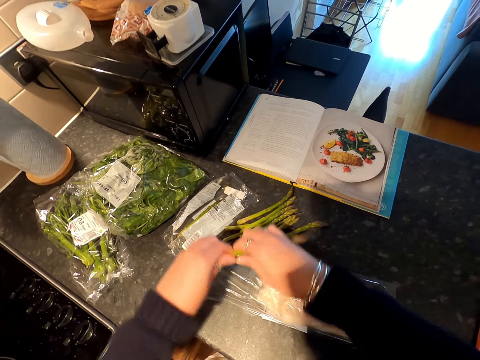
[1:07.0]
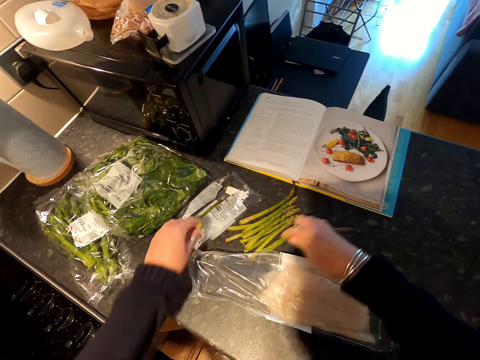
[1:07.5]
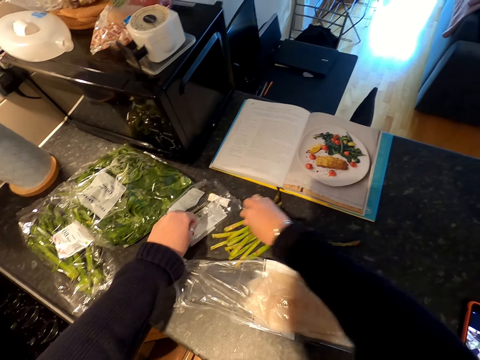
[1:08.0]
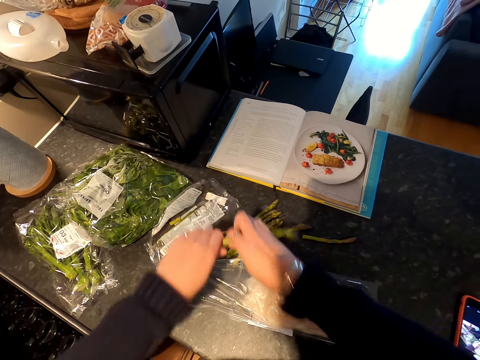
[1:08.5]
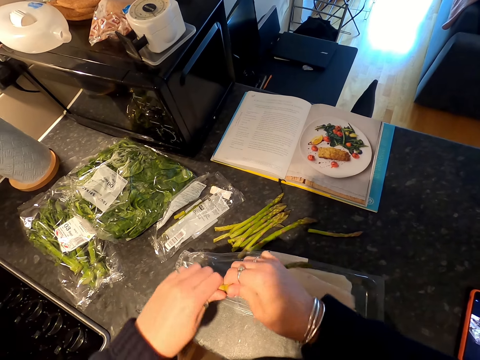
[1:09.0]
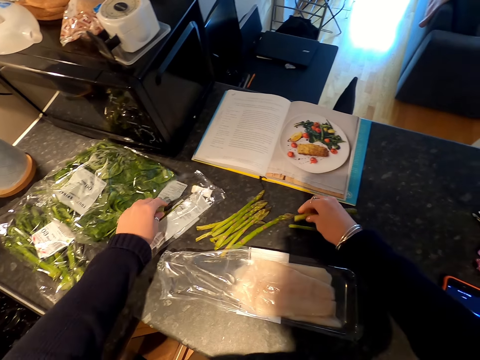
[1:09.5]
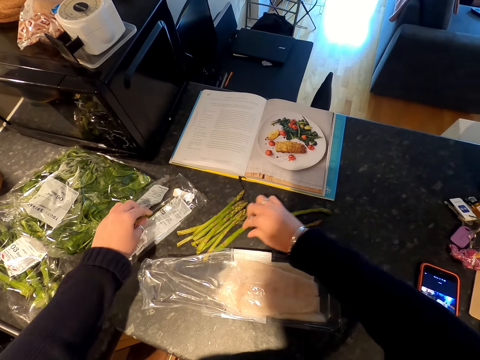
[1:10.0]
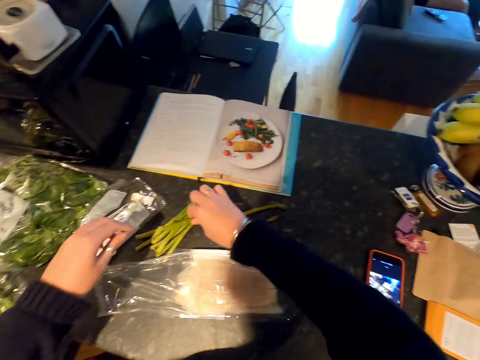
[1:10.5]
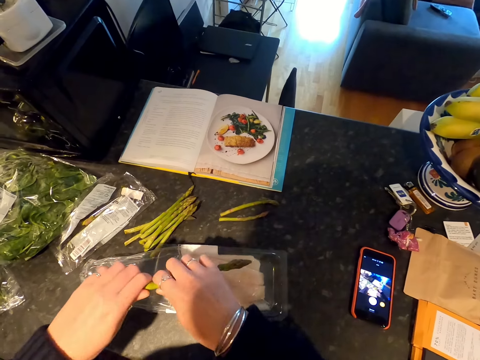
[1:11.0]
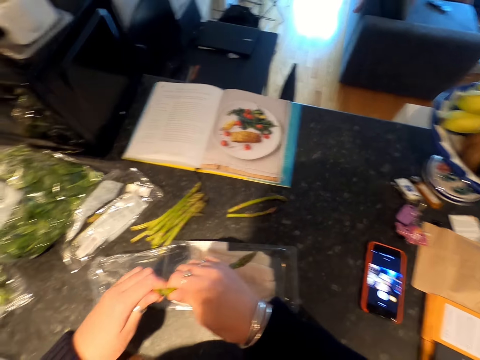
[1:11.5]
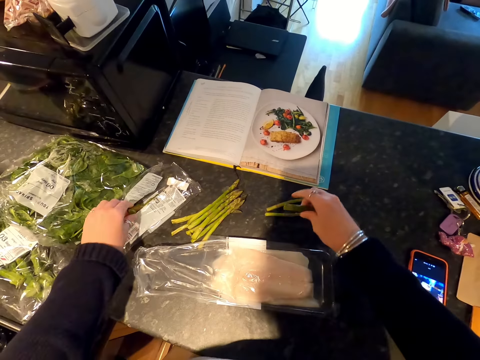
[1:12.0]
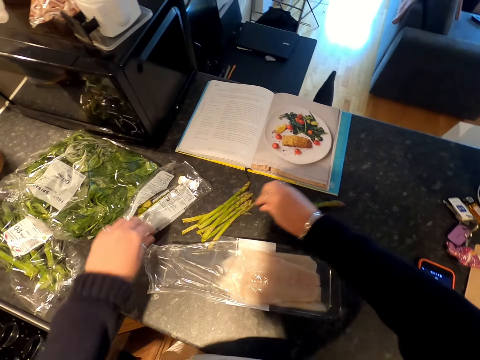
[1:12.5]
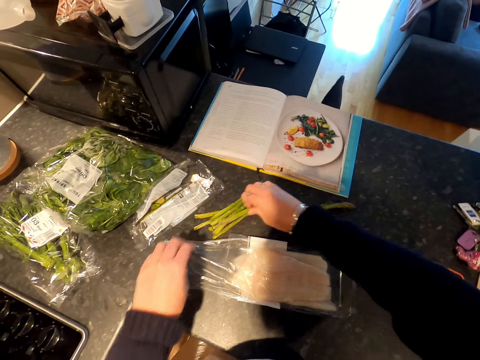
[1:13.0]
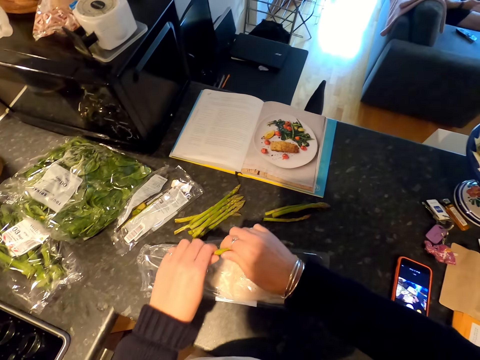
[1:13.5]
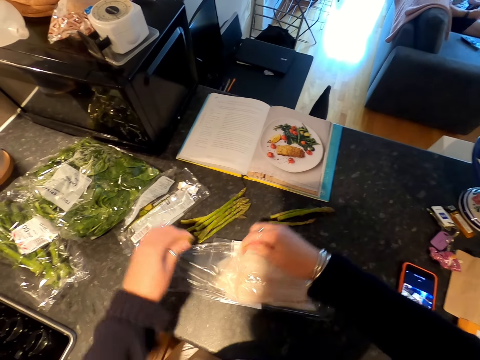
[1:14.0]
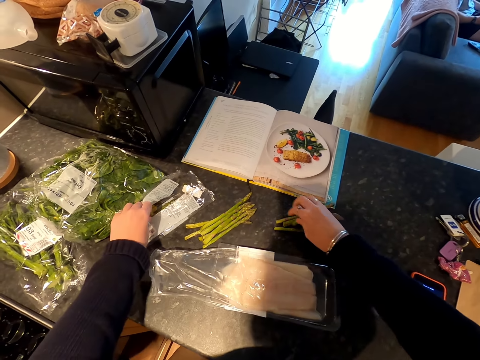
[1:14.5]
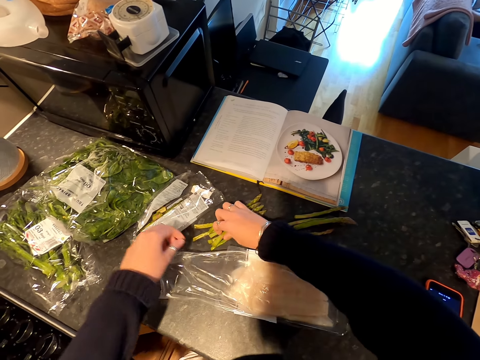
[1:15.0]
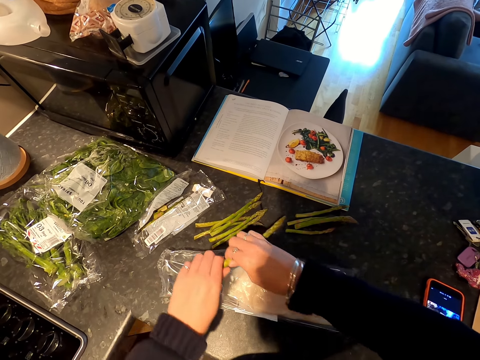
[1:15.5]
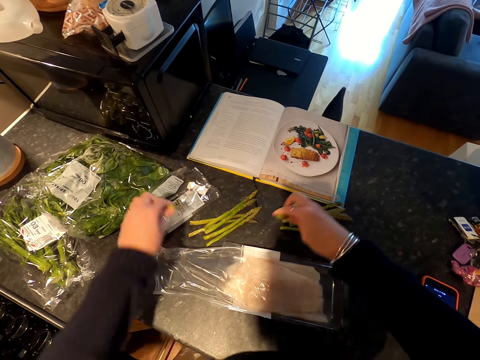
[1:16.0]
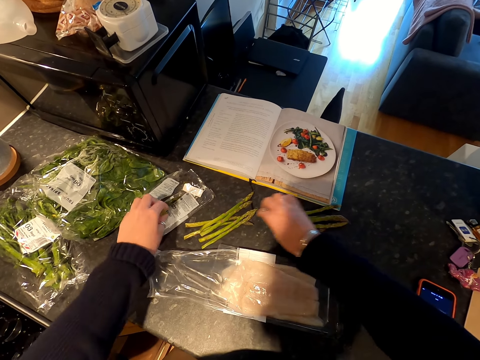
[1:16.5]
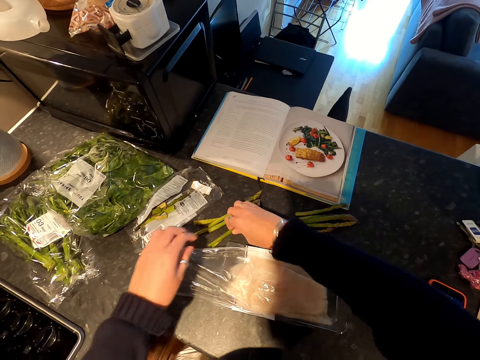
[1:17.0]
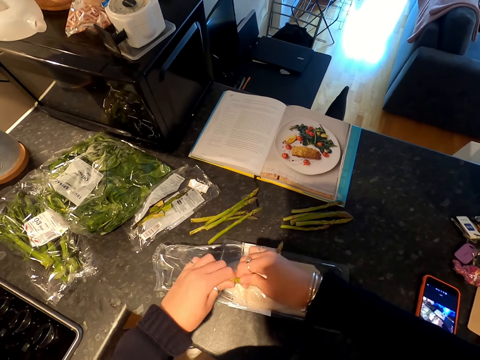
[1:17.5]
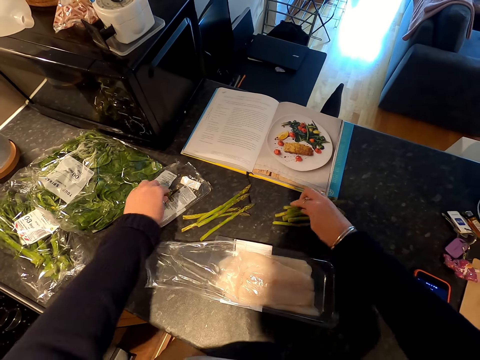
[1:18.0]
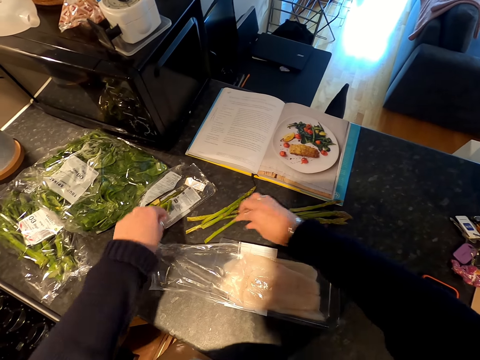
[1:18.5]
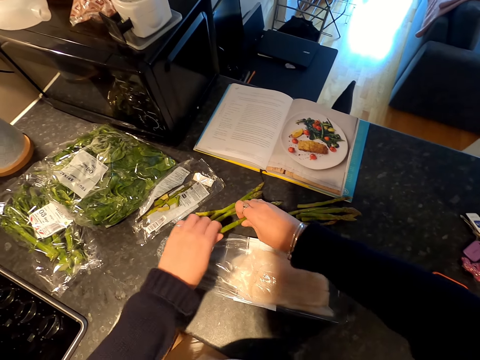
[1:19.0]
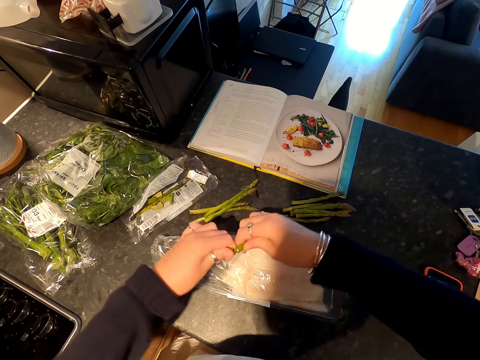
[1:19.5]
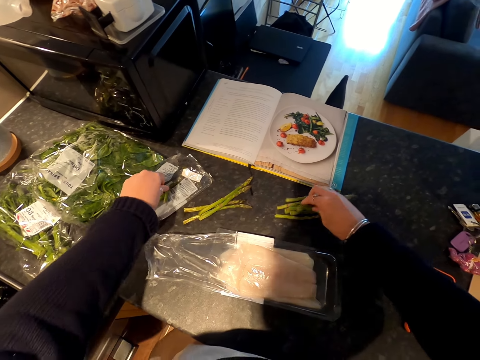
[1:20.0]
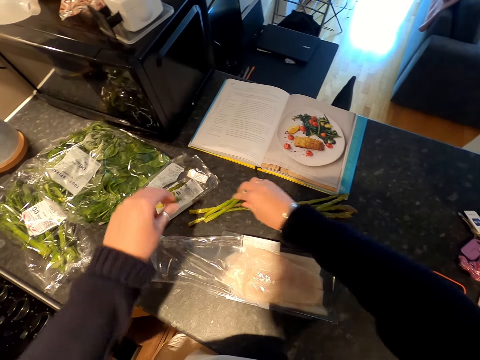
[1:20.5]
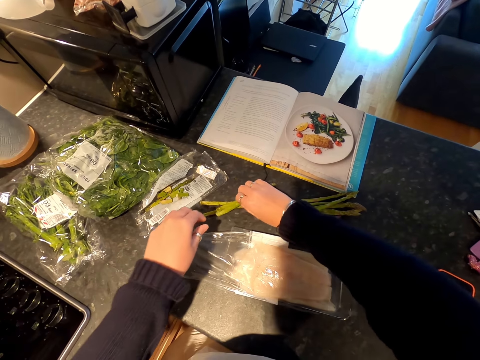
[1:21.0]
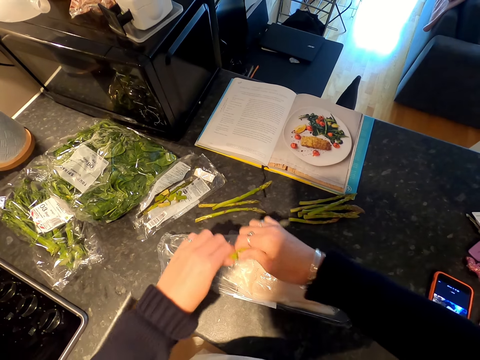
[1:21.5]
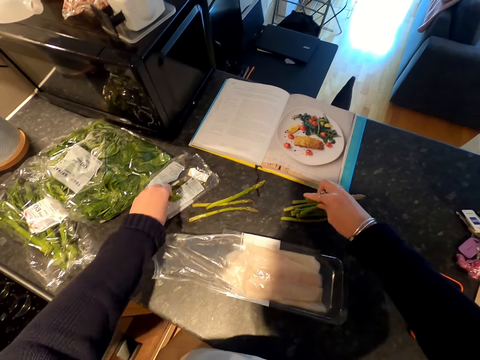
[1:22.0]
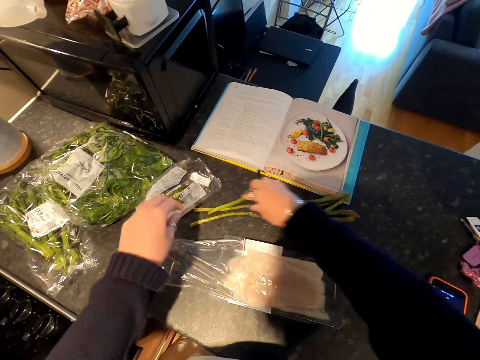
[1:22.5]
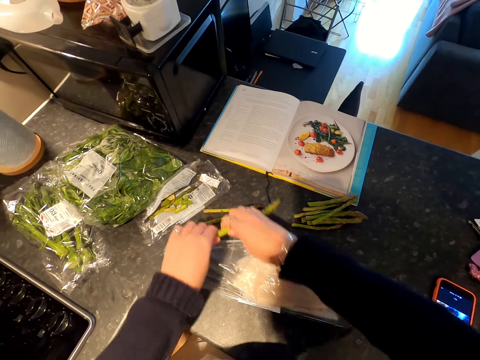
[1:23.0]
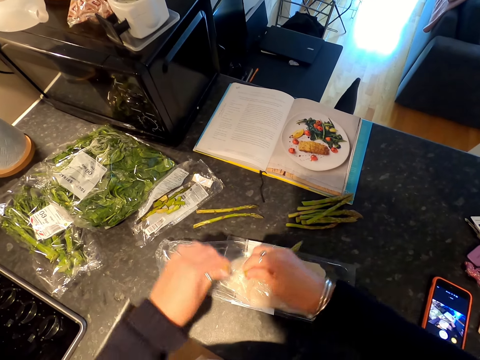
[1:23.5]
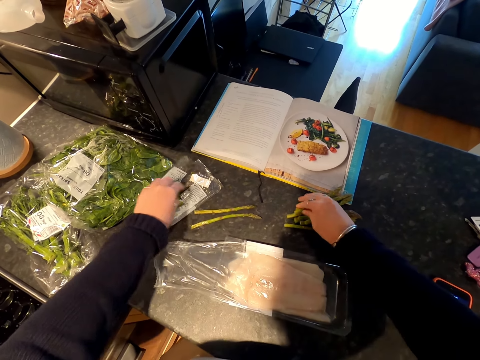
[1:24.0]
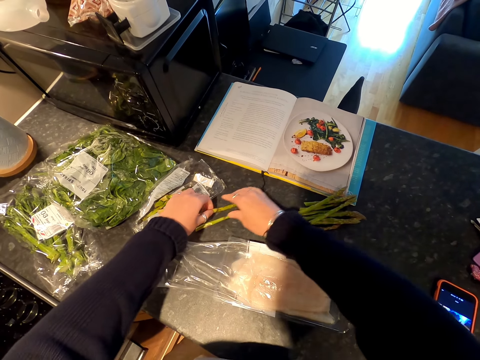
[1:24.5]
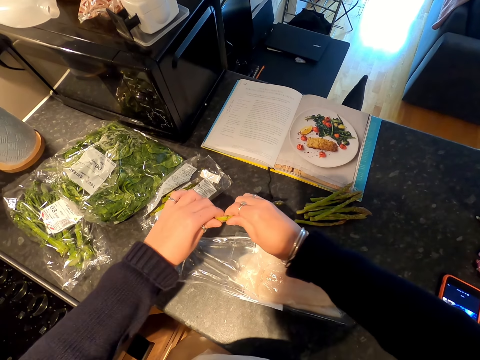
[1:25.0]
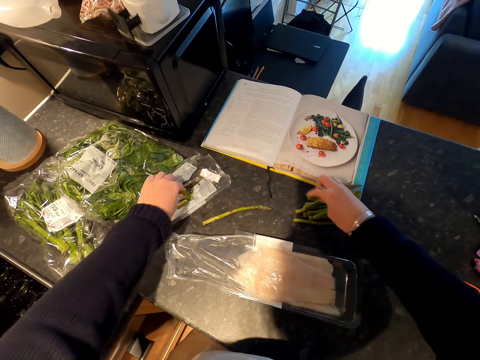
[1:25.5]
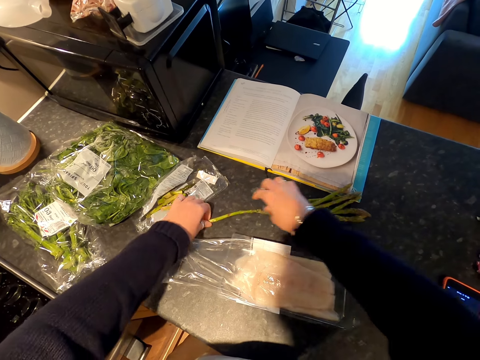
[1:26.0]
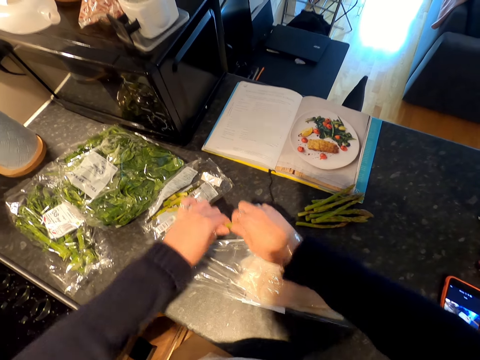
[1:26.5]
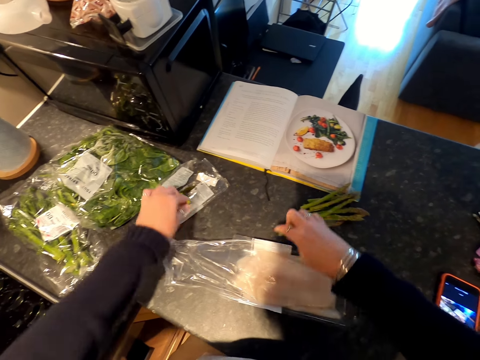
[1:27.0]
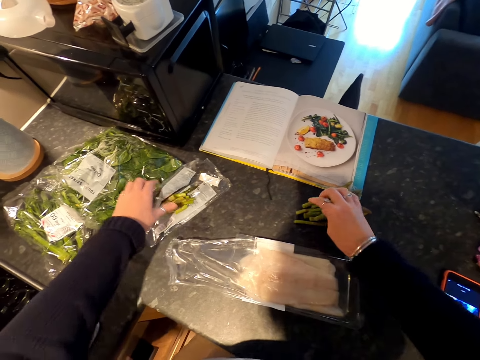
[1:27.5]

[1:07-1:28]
The camera wearer picks one grocery from the counter top with both her hands. She breaks the tip of the grocery with her left hand. She places the broken grocery on the counter top. She pulls something aside. She picks a grocery with both her hands, breaks the tip of the grocery with her left hand and places the broken grocery on the counter top. She picks a grocery with both her hands, breaks the tip of the grocery with her left hand and places the broken grocery on the counter top. She picks a grocery with both her hands, breaks the tip of the grocery with her left hand and places the broken grocery on the counter top. She picks a grocery with both her hands, breaks the tip of the grocery with her left hand and places the broken grocery on the counter top. She picks a grocery with both her hands, breaks the tip of the grocery with her left hand and places the broken grocery on the counter top. She picks a grocery with both her hands, breaks the tip of the grocery with her left hand and places the broken grocery on the counter top. She picks a grocery with both her hands, breaks the tip of the grocery with her left hand and places the broken grocery on the counter top. She picks a grocery with both her hands, breaks the tip of the grocery with her left hand and places the broken grocery on the counter top. She picks a grocery with both her hands, breaks the tip of the grocery with her left hand and places the broken grocery on the counter top. She picks a grocery with both her hands, breaks the tip of the grocery with her left hand and places the broken grocery on the counter top.

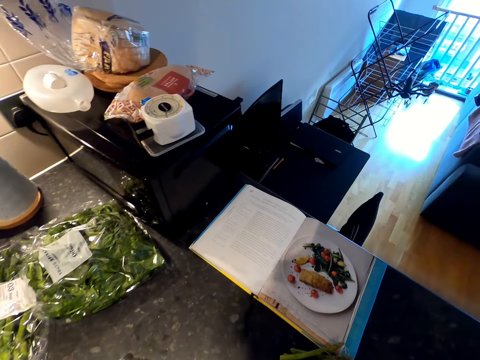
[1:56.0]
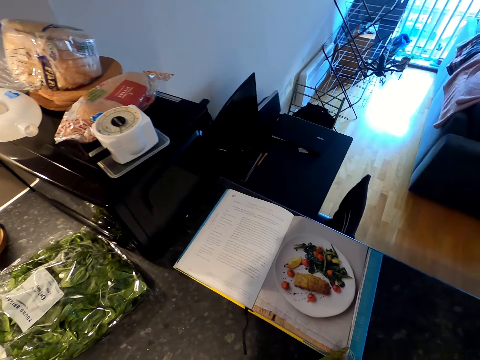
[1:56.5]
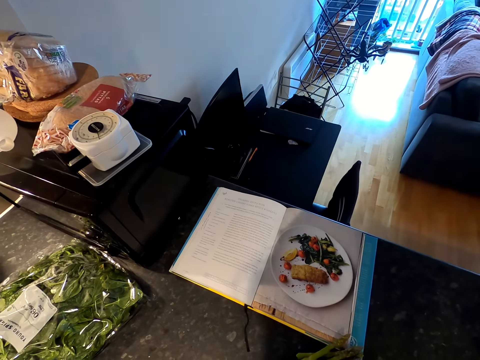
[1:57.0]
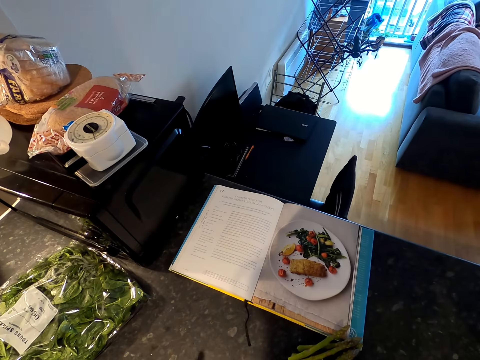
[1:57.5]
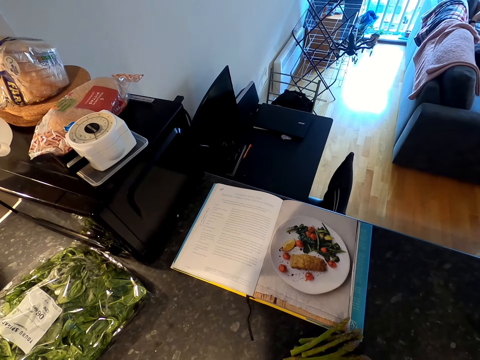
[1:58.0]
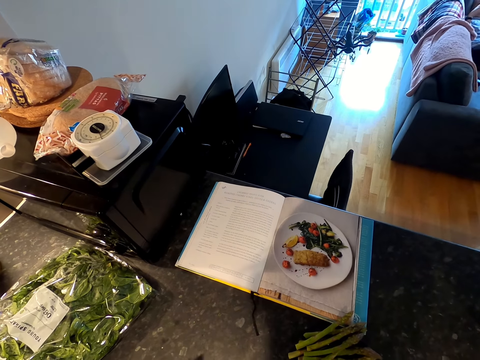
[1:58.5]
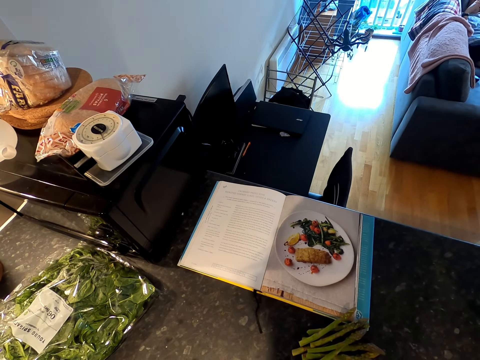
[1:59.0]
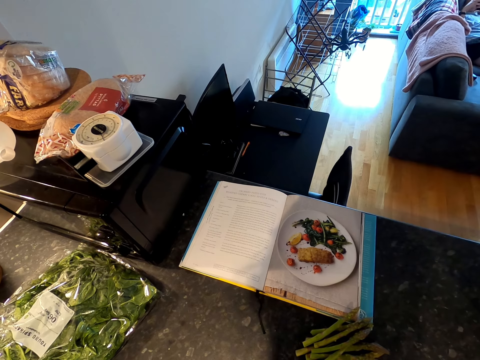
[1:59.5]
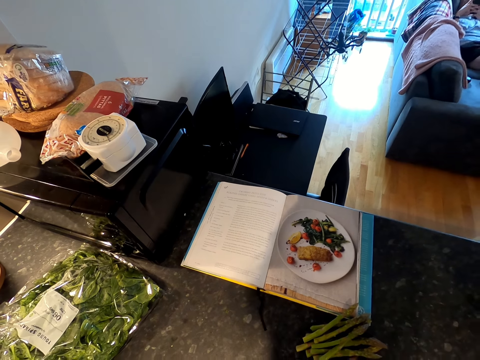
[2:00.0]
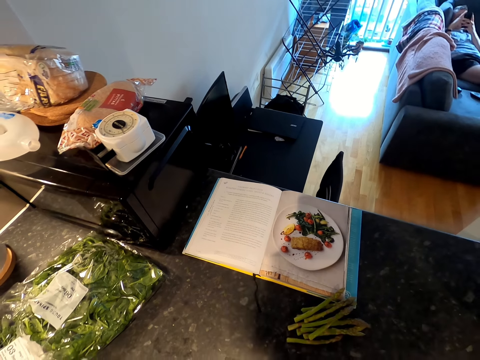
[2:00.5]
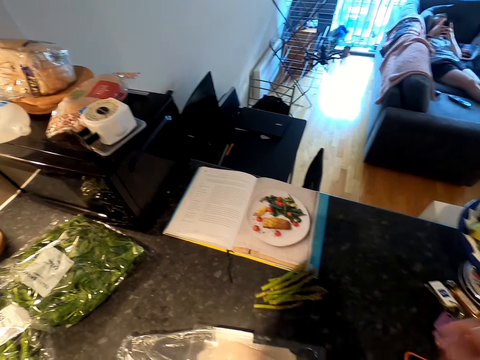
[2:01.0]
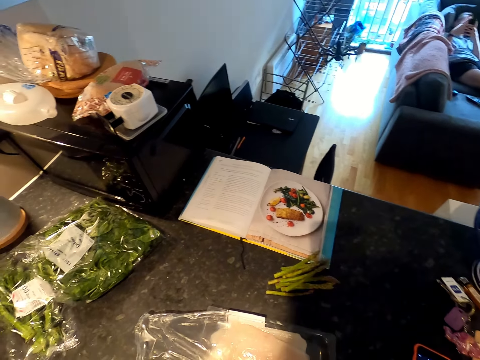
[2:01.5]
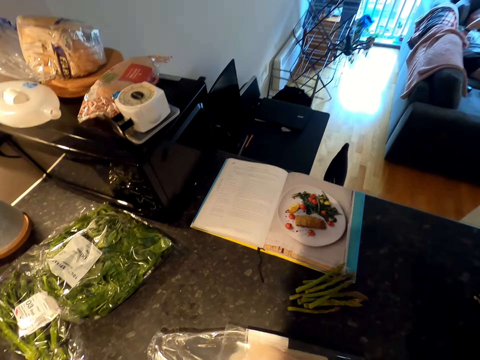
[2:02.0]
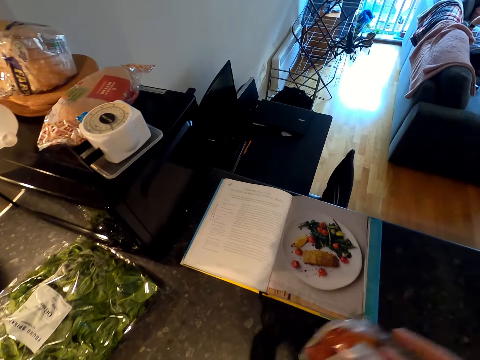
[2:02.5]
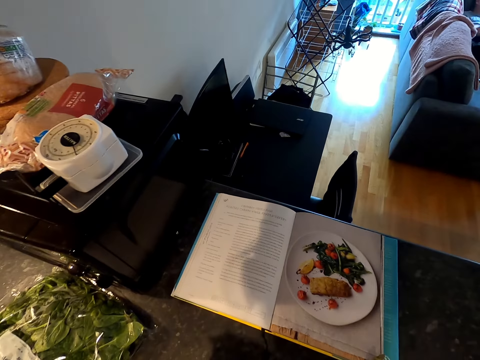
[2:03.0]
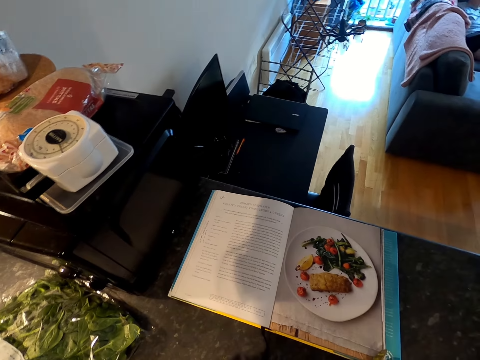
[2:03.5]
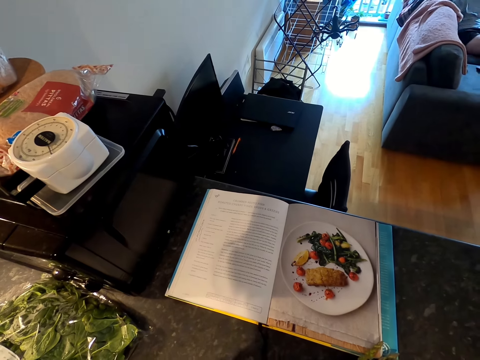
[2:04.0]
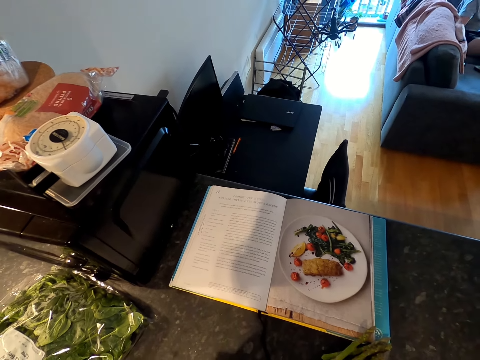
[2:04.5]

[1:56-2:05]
The camera wearer looks around. A man speaks to the camera wearer.
